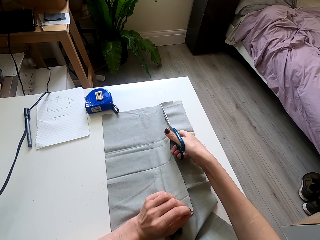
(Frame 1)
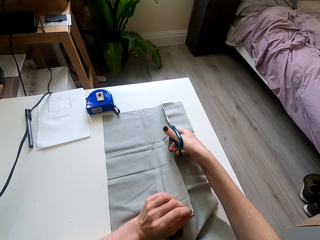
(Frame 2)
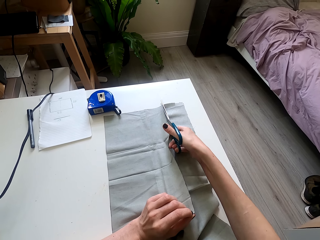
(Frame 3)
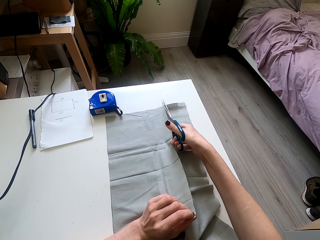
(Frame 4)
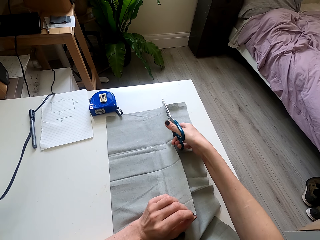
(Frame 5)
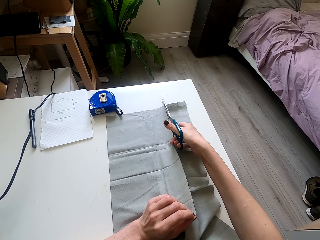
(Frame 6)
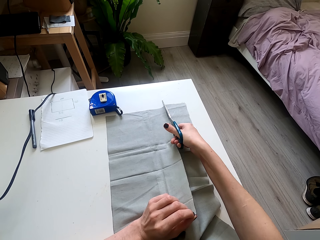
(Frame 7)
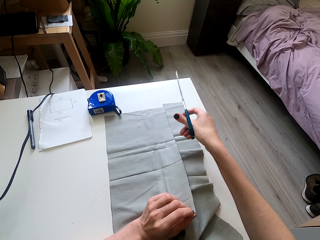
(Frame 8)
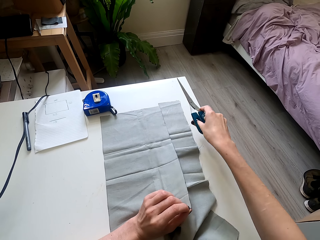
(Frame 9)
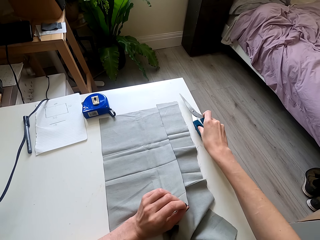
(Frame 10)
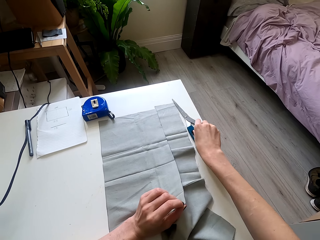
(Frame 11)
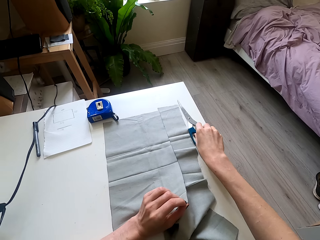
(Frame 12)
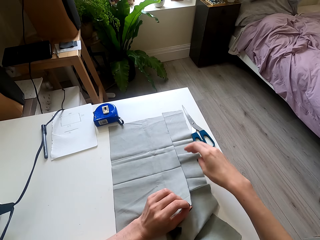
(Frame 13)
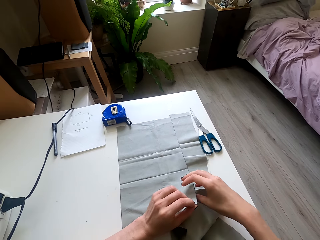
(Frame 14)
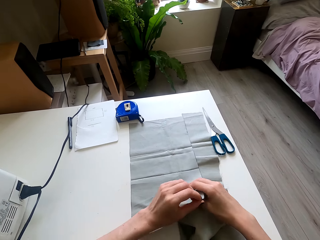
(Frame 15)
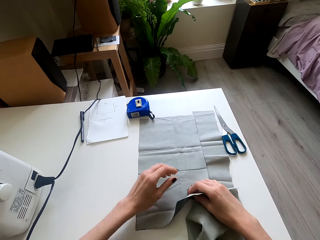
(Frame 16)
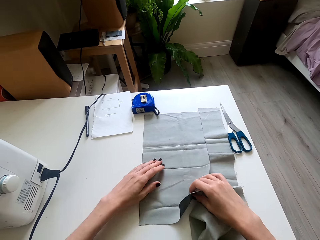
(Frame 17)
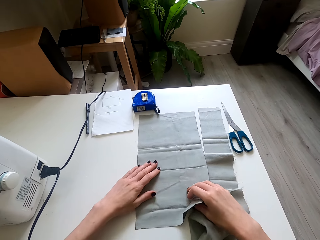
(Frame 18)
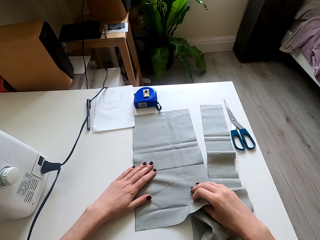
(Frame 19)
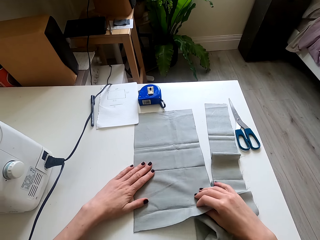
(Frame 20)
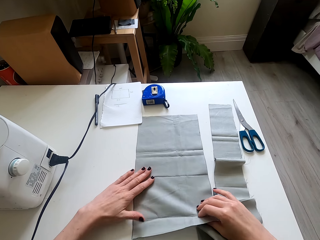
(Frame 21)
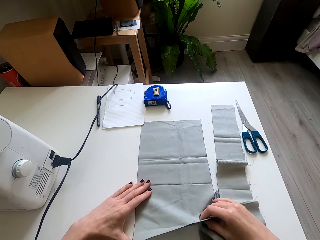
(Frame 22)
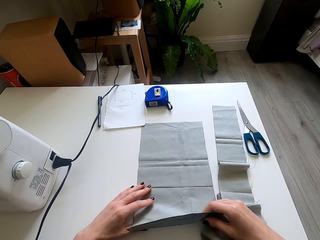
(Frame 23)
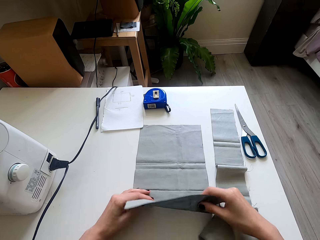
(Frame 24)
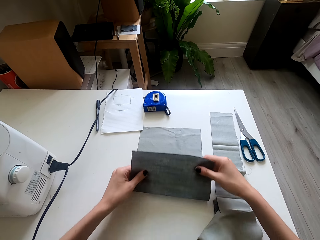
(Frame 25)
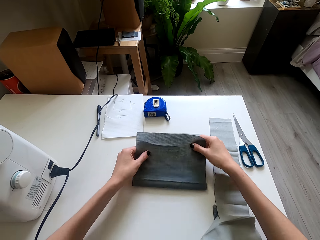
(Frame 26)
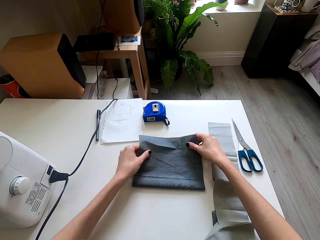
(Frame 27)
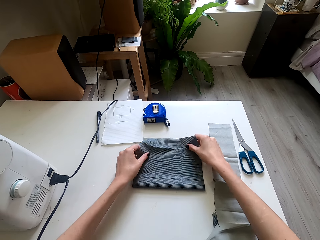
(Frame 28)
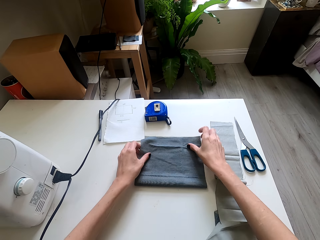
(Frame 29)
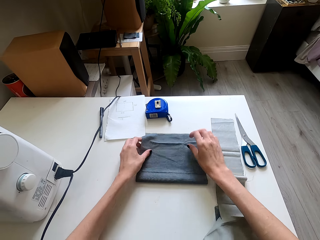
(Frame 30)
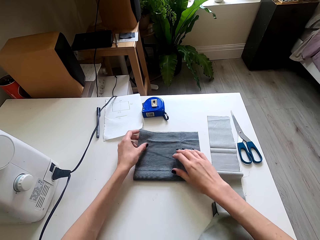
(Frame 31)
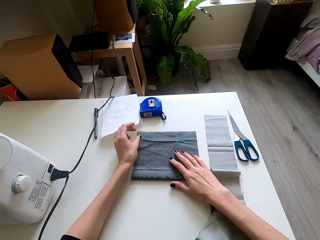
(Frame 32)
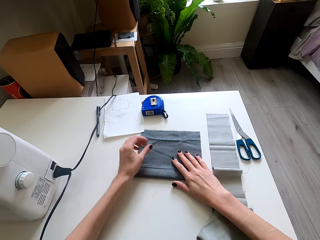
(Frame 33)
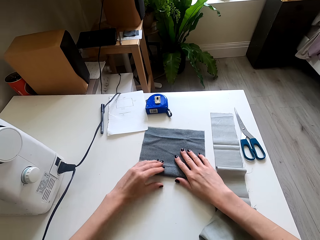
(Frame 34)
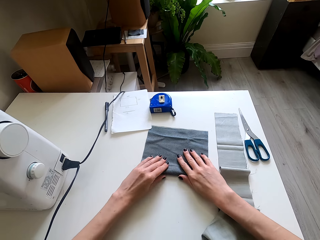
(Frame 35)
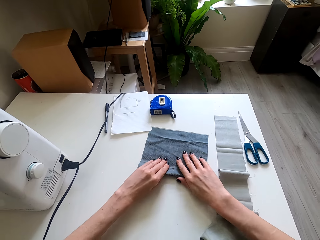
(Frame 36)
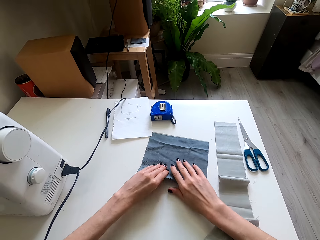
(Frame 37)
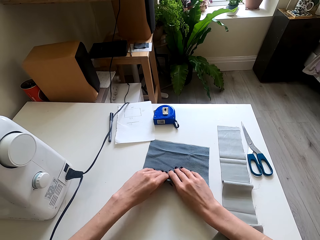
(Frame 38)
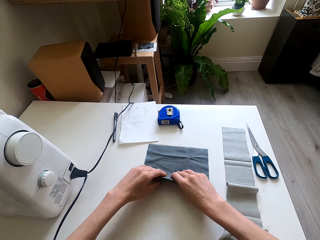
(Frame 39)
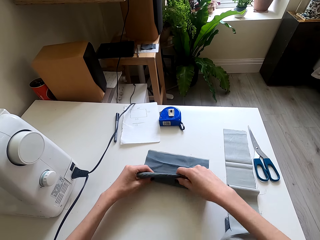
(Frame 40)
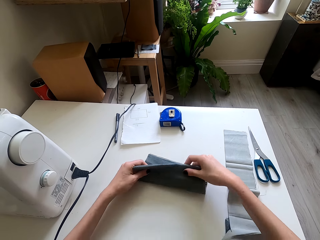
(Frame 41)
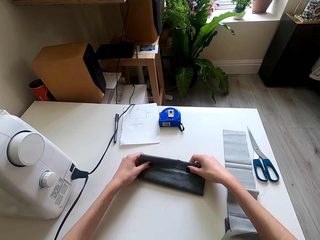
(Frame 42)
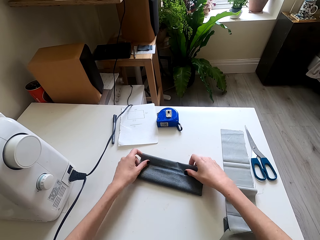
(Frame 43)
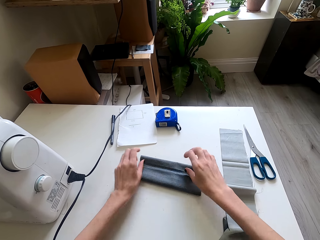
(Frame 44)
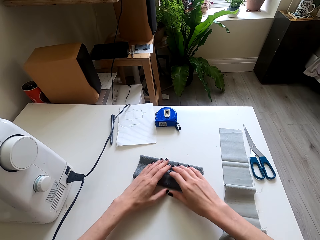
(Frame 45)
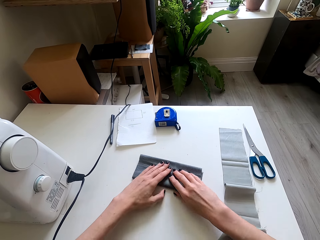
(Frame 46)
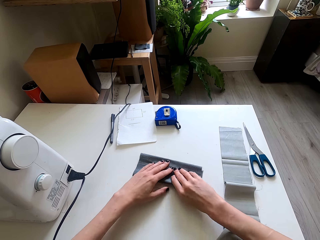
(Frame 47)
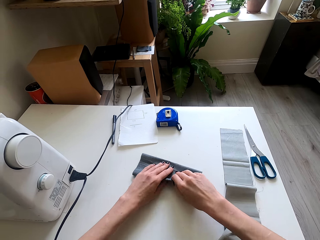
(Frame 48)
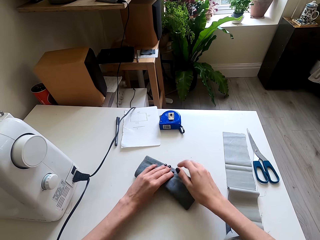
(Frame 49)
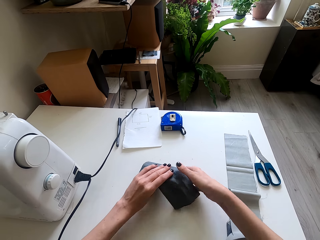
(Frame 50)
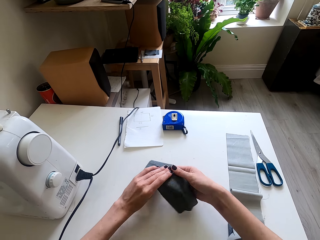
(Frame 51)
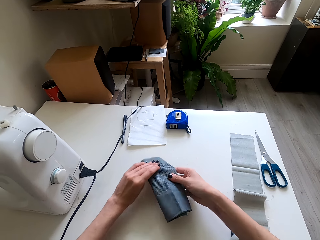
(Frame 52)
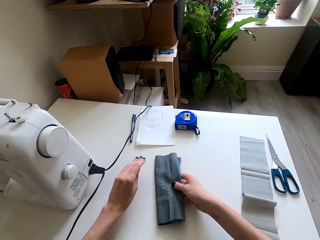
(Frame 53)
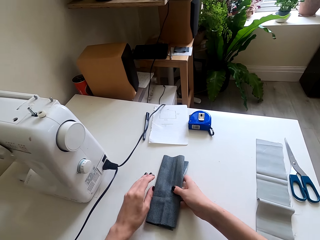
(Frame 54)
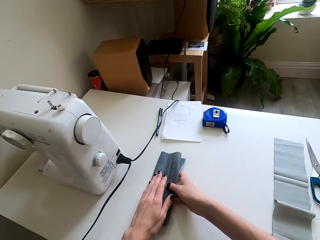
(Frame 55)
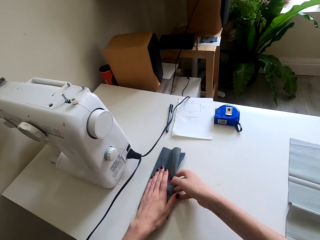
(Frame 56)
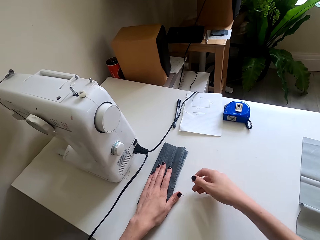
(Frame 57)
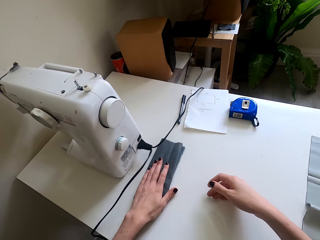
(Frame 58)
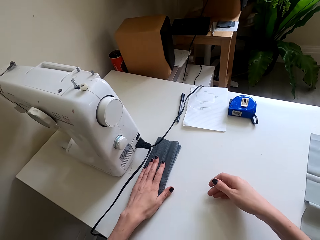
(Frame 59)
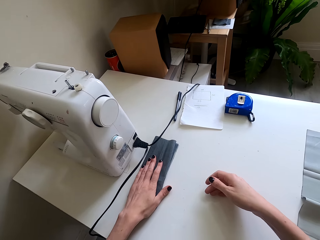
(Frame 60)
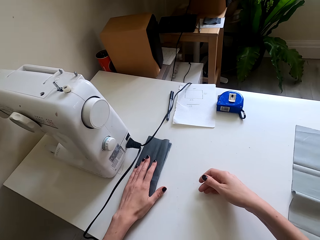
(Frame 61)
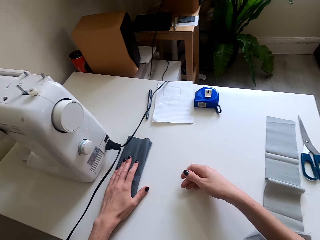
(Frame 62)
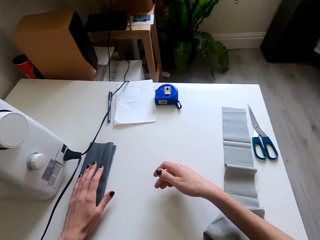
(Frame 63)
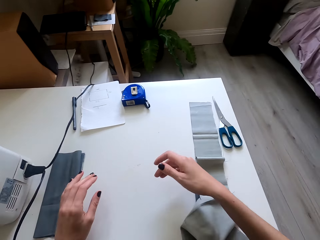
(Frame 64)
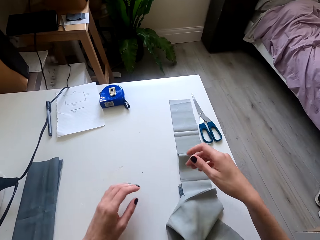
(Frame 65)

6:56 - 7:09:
The camera wearer lifts the scissors. They place the scissors on the sewing table. They move the right hand. They pull the cloth and lift the cloth. They fold the piece of cloth. They hold the cloth, pull the cloth, fold the cloth, hold the cloth and lift the cloth. They push the cloth on the sewing table. They put the piece of cloth aside.

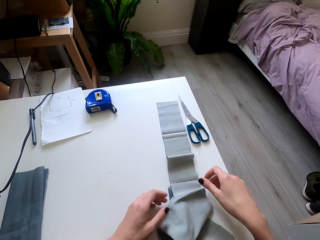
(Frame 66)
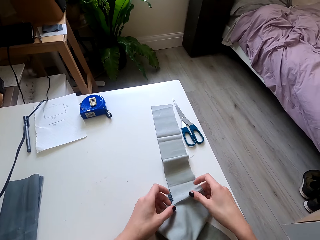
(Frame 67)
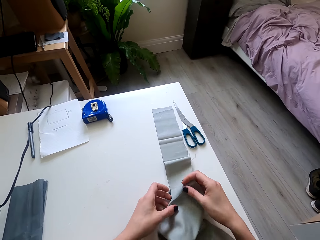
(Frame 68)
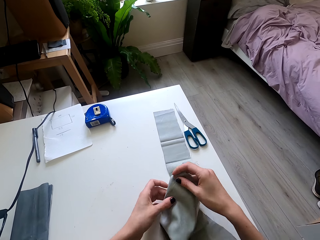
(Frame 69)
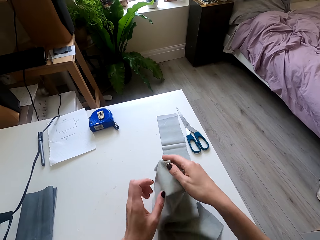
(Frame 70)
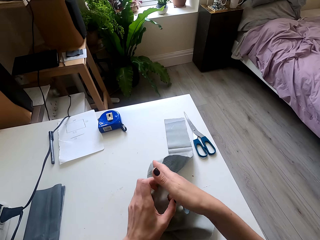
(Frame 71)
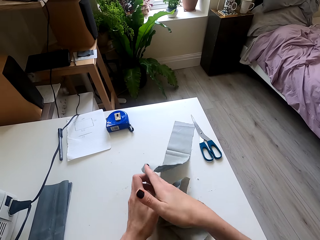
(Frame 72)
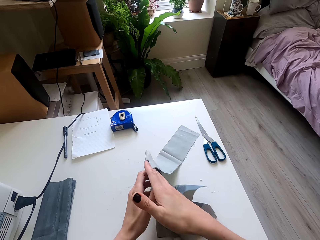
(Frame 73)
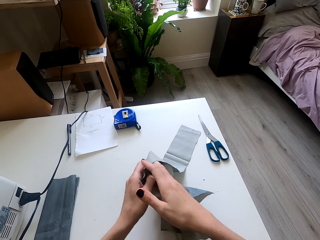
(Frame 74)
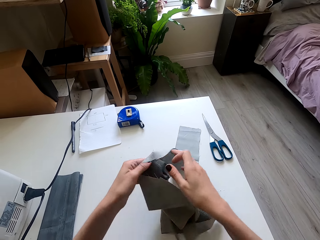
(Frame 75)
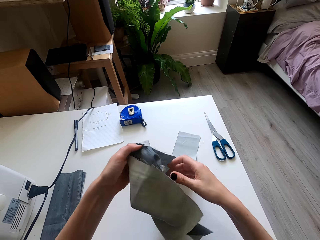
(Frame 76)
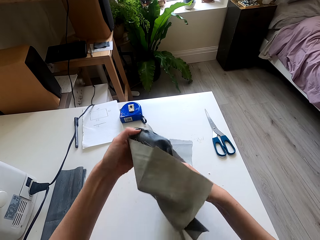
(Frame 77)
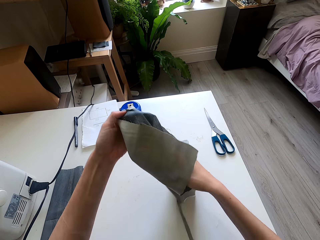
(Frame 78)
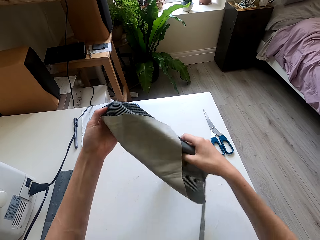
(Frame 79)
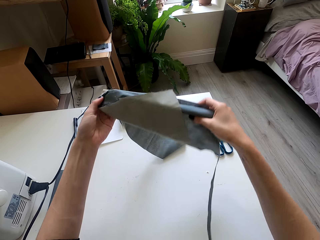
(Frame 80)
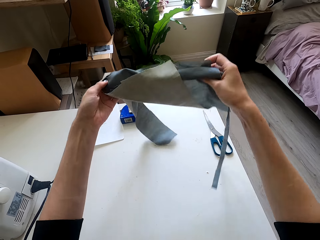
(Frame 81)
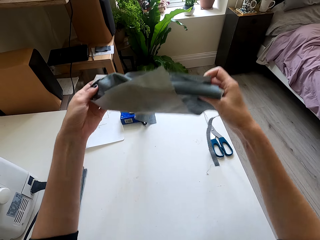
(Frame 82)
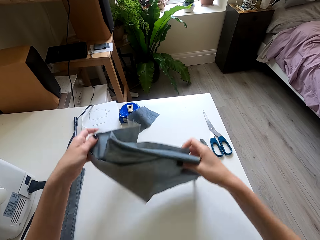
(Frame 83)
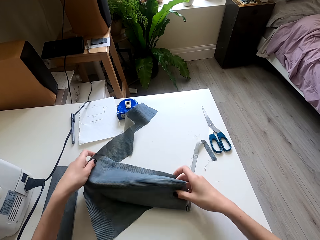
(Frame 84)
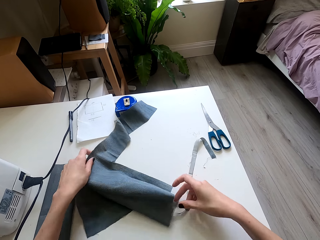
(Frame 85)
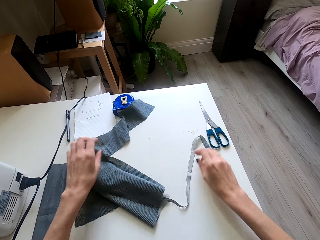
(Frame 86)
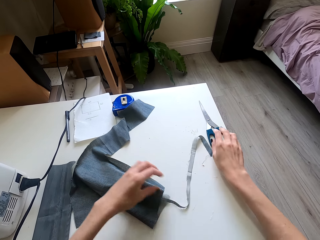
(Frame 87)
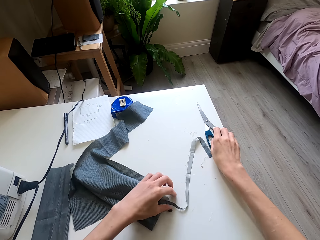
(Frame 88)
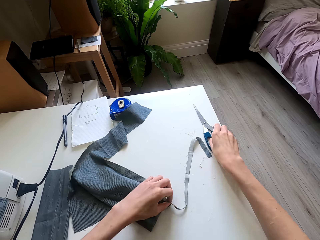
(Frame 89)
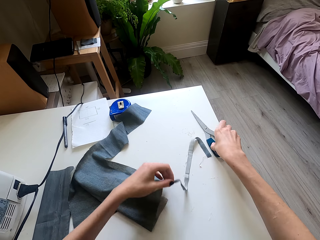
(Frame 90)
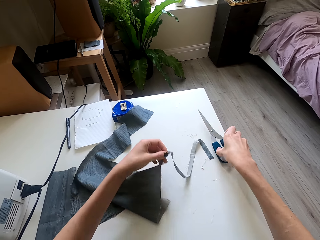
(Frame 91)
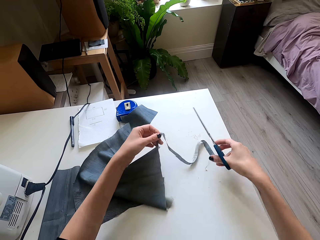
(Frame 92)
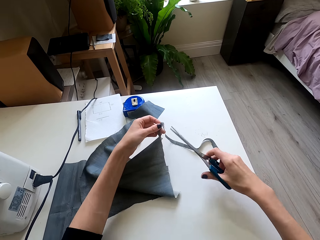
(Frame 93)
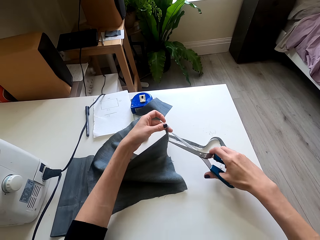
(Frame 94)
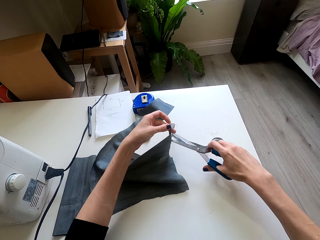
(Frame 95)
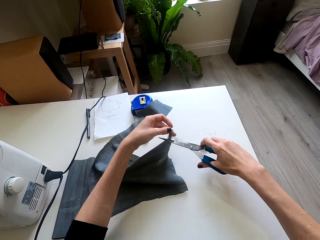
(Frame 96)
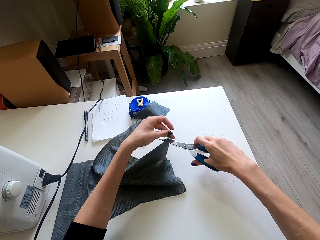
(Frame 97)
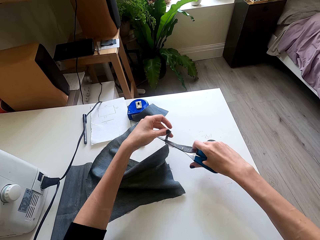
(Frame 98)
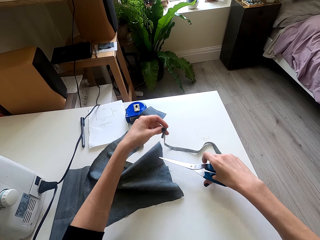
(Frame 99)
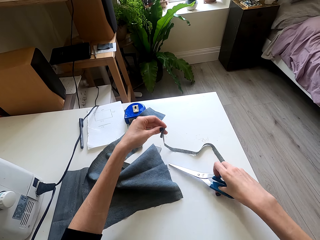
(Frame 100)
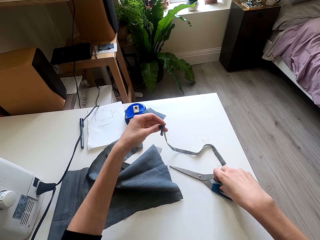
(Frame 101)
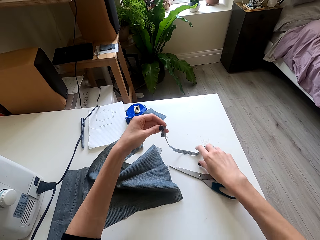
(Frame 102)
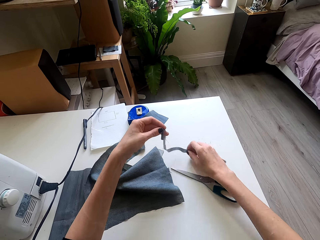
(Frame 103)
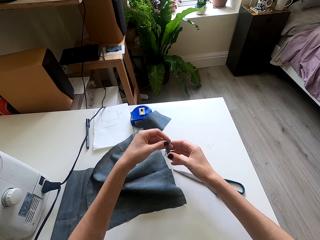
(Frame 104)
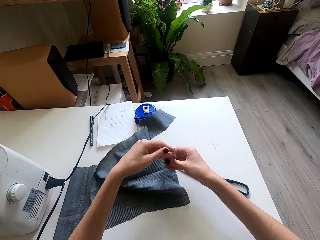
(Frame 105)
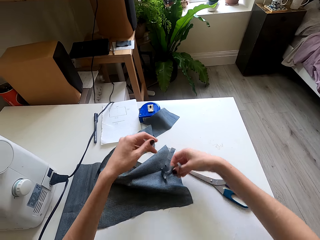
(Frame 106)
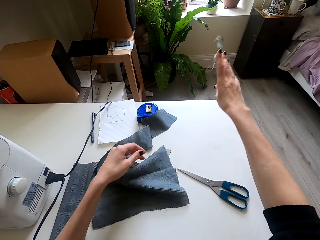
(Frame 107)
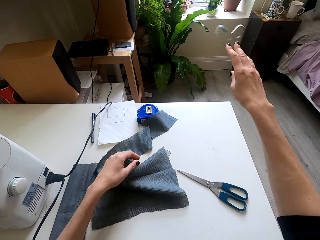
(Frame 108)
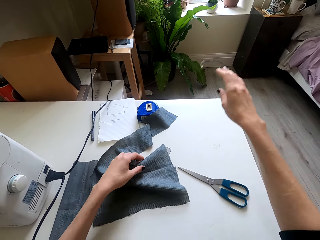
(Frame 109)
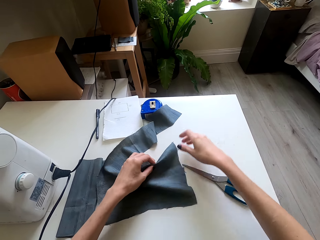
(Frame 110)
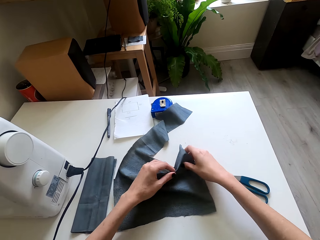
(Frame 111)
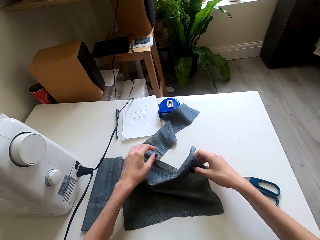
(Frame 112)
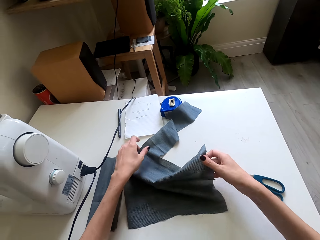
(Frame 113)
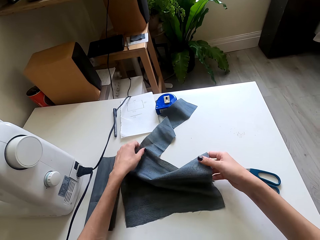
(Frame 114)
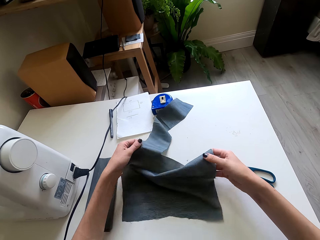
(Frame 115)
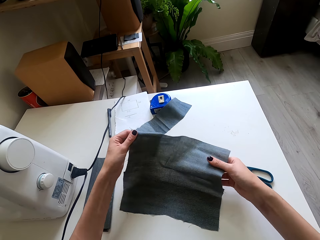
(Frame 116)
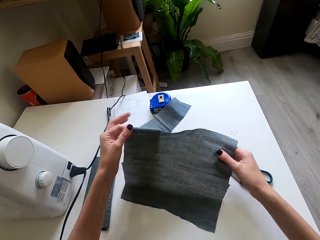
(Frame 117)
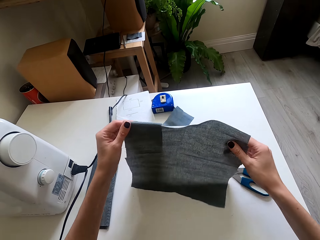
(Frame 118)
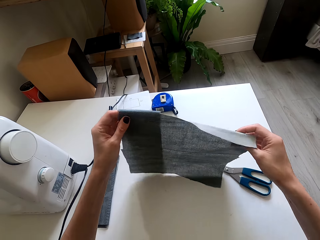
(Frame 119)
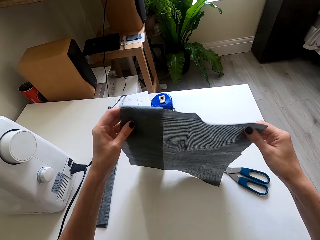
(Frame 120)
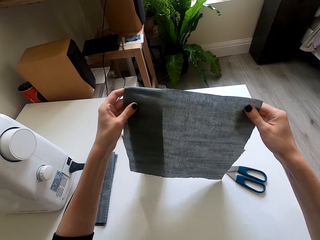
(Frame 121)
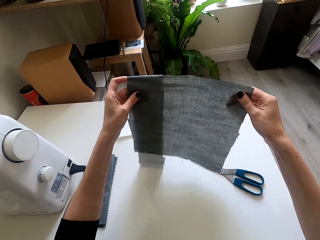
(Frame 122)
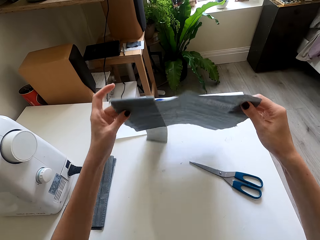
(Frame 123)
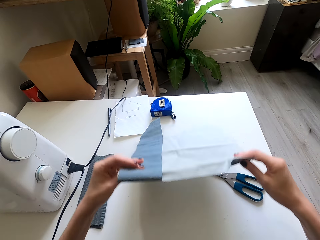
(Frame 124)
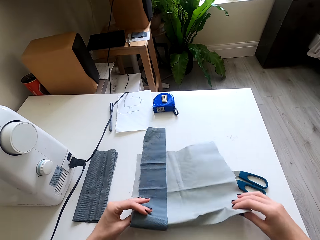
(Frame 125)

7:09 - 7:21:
The camera wearer lifts both hands. They hold a cloth. They lift the cloth. They lift the cloth again. They pull the piece of cloth. They place the cloth on the sewing table. They pick up the scissors from the table. They lift the scissors. They cut the cloth with the scissors. They place the scissors on the sewing table. They lift the cloth. They throw the piece of cloth away. They pull the cloth and lift the cloth.
